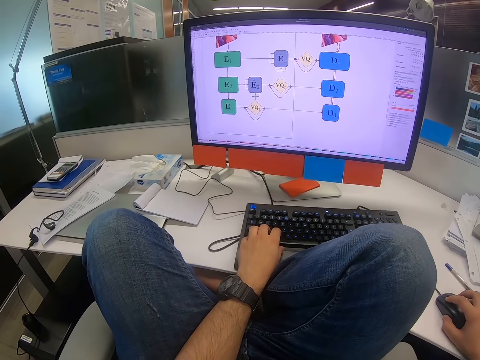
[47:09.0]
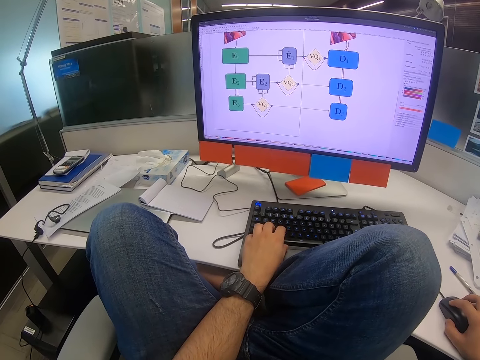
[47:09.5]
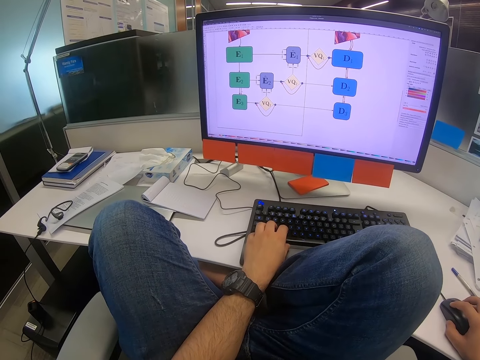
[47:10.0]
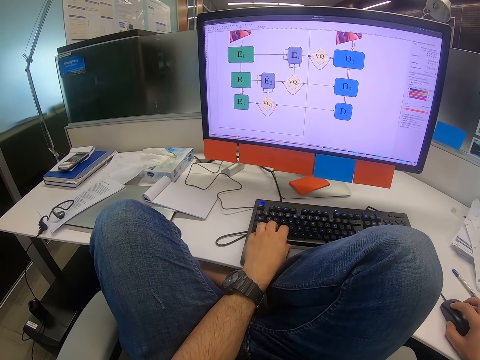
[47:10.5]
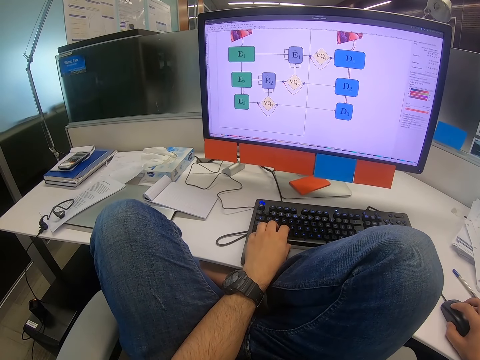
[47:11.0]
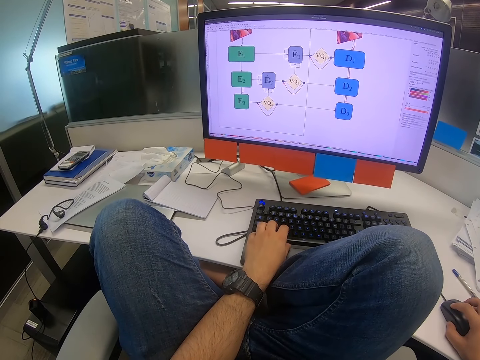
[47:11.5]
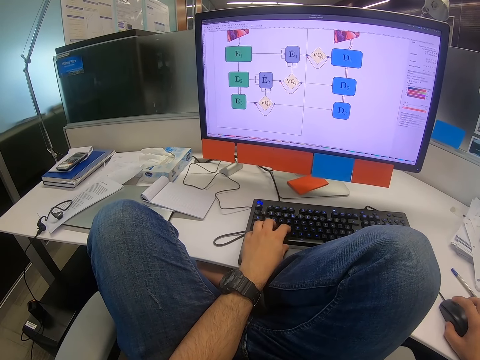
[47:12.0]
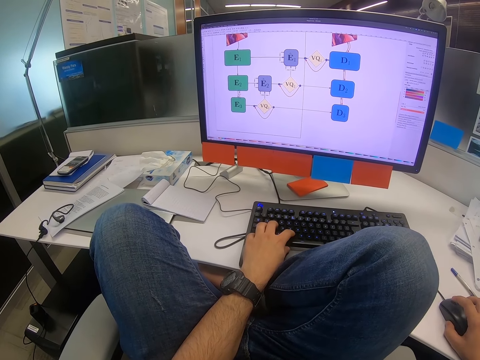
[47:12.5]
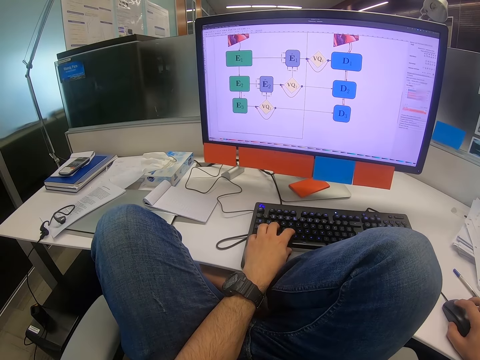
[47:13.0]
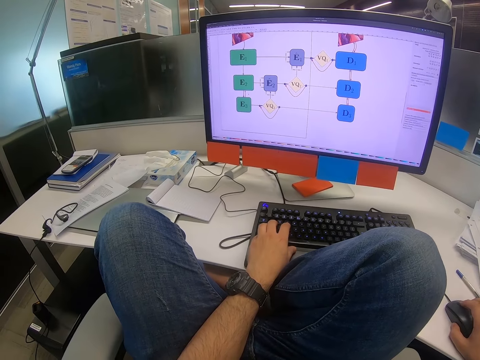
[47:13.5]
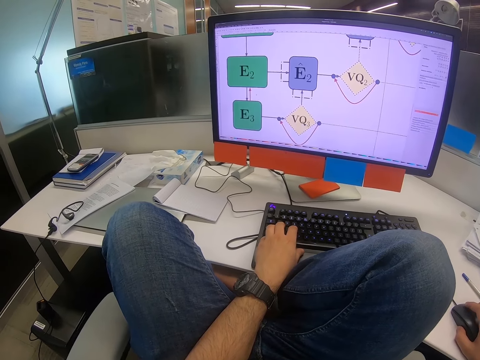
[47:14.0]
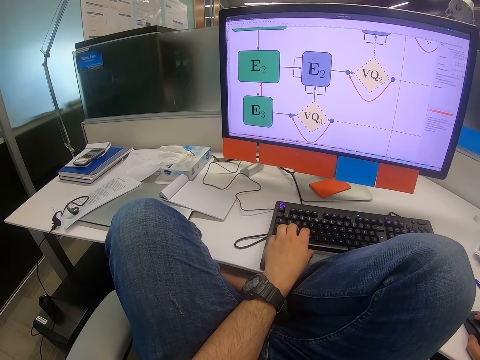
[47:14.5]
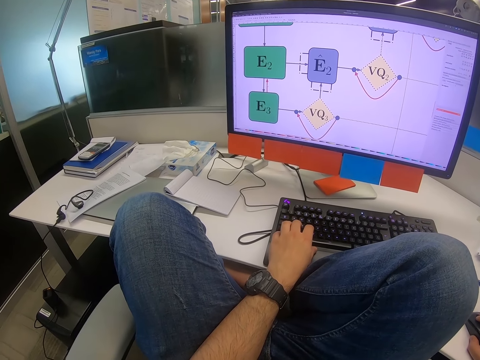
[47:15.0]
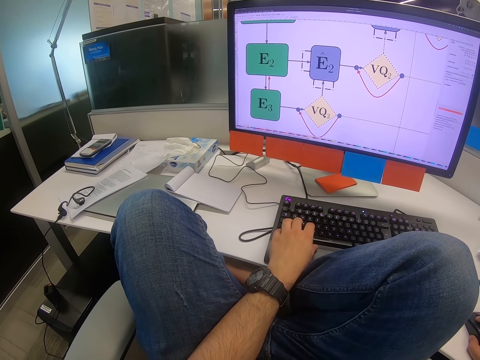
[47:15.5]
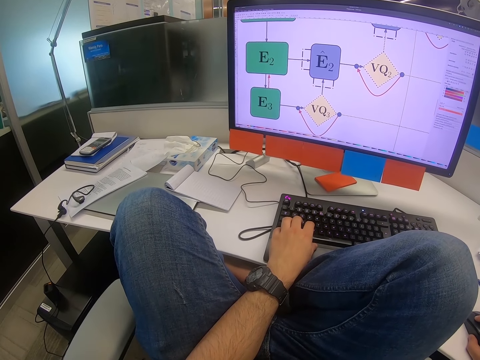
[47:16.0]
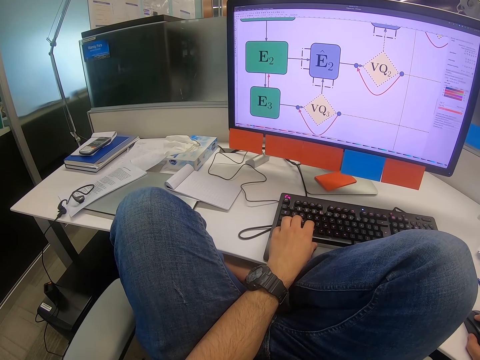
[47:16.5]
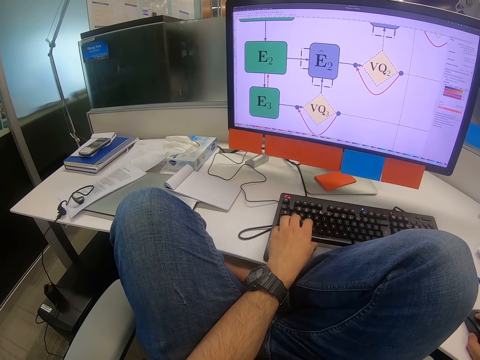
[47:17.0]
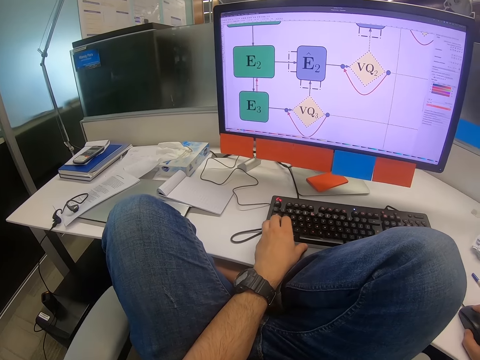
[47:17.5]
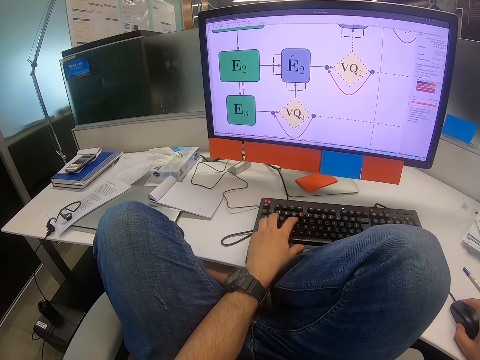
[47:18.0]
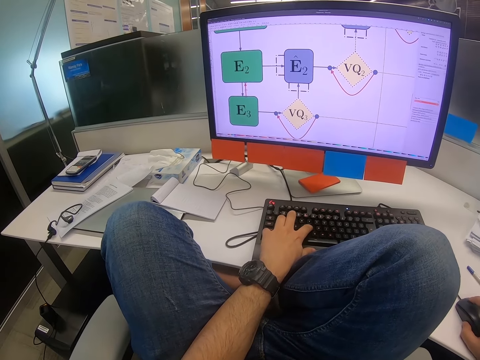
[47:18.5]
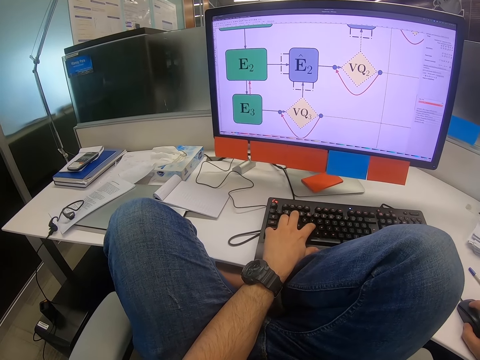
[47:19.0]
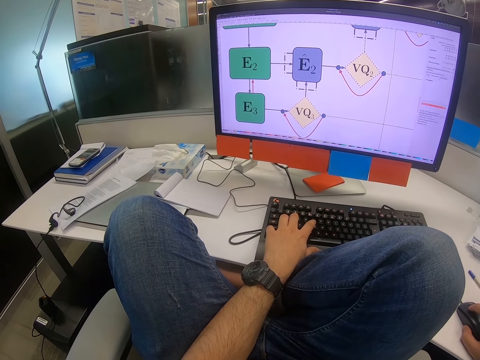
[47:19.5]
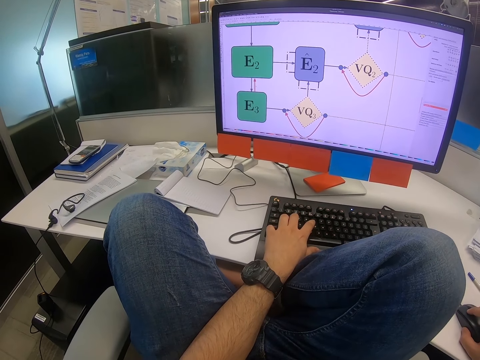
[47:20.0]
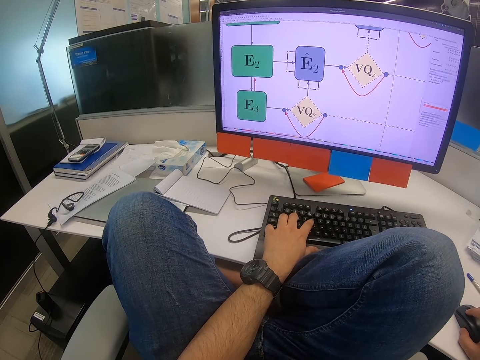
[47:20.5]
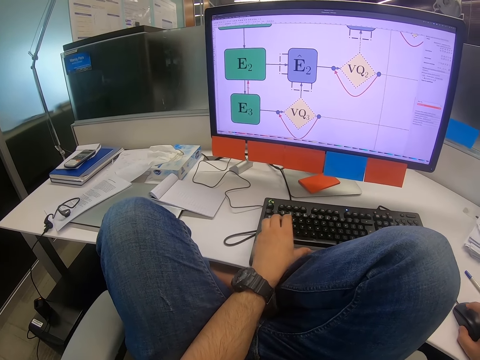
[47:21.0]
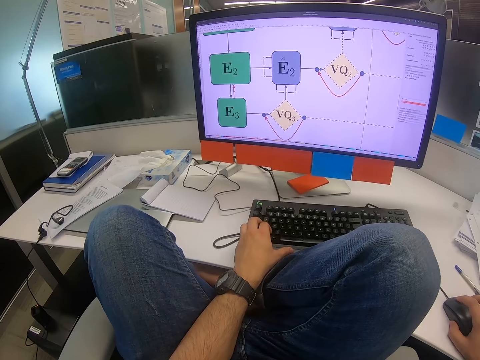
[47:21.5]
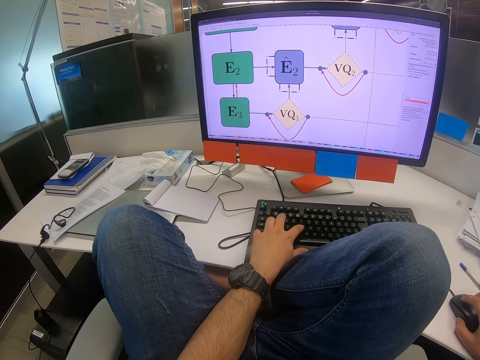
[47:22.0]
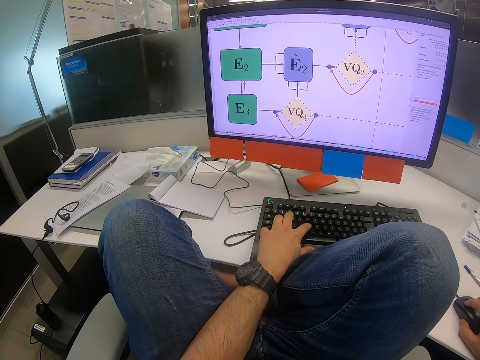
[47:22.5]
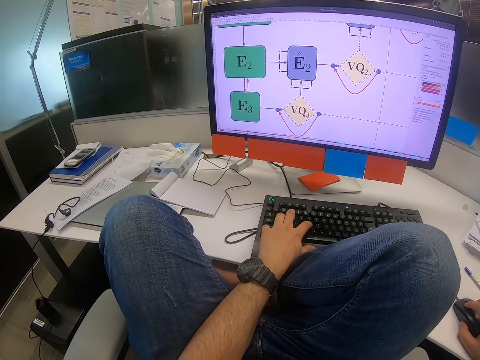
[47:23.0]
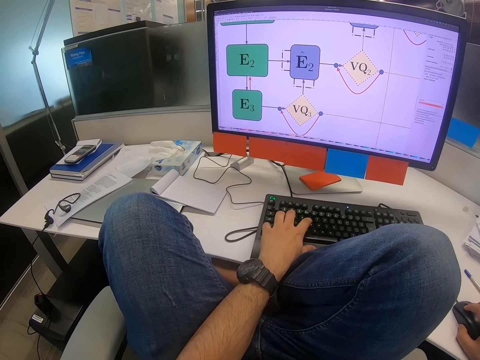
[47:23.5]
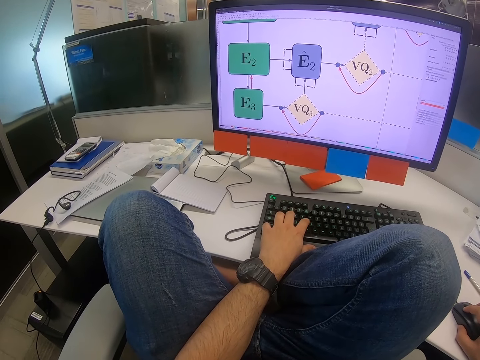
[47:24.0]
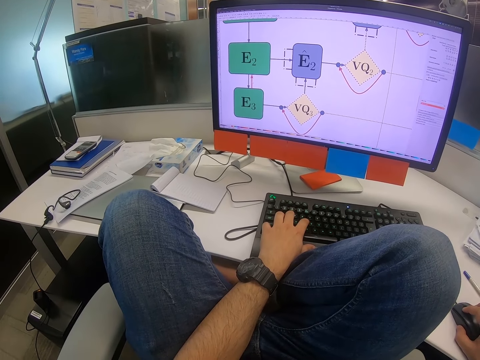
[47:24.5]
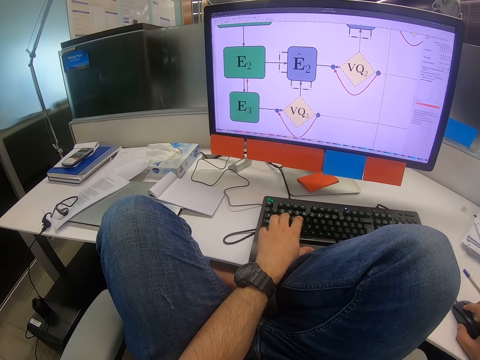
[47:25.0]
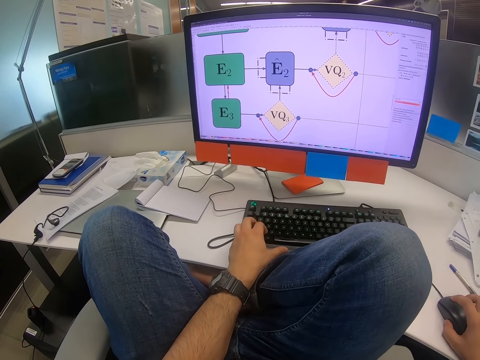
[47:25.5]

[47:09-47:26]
The camera wearer scrolls on the computer. They read on the computer. They zoom in on the computer. They type on the keyboard. They click on the keyboard.

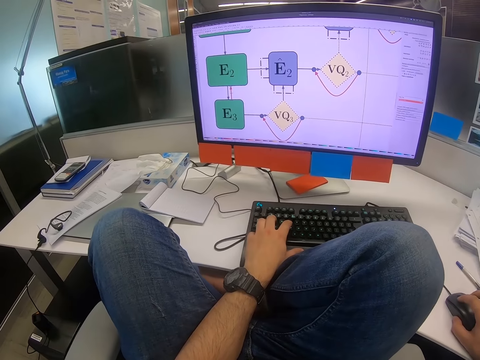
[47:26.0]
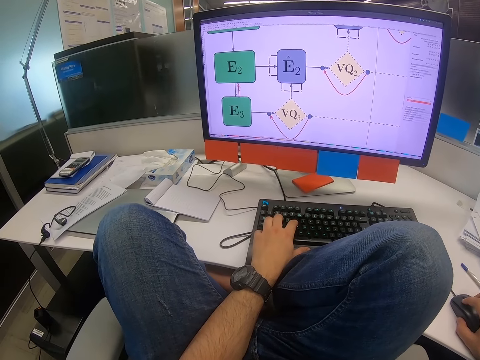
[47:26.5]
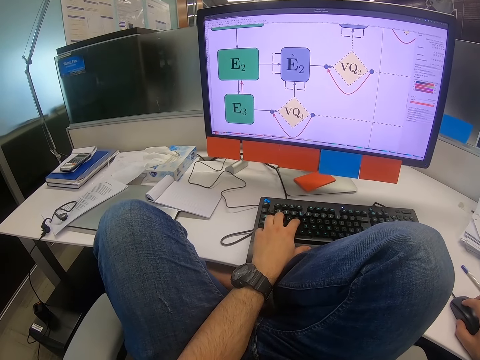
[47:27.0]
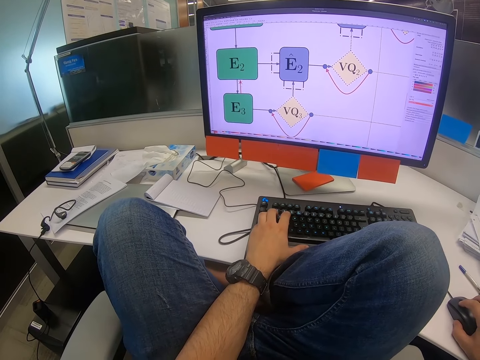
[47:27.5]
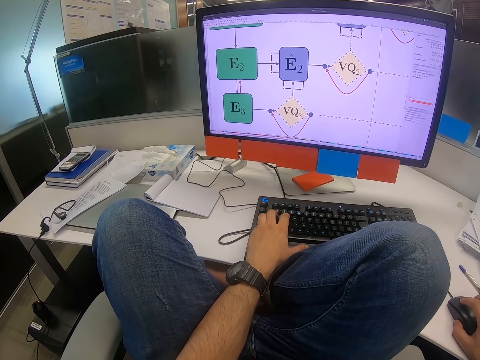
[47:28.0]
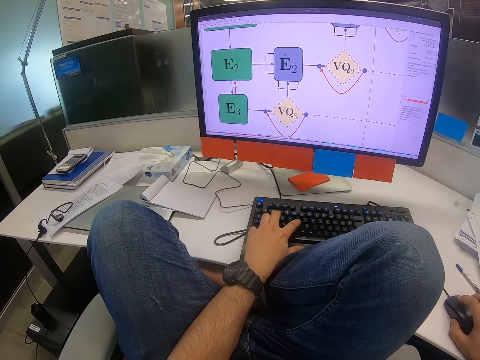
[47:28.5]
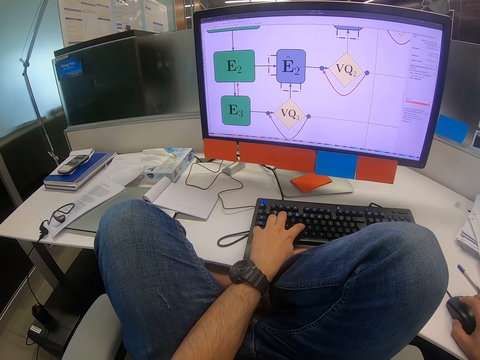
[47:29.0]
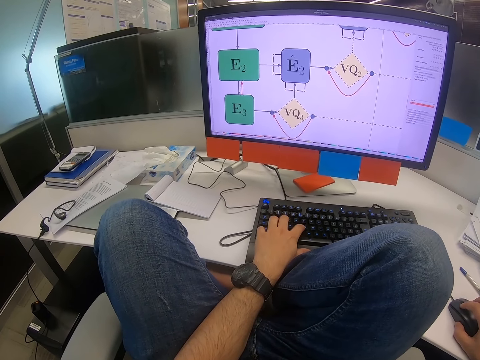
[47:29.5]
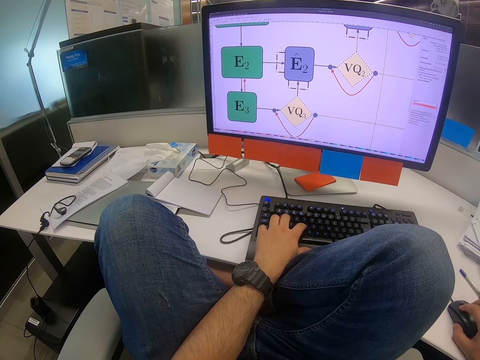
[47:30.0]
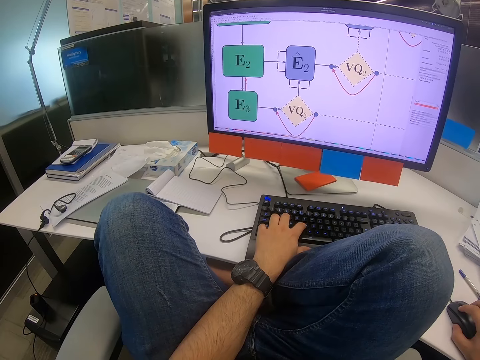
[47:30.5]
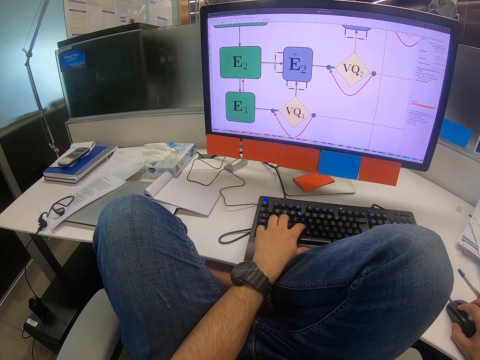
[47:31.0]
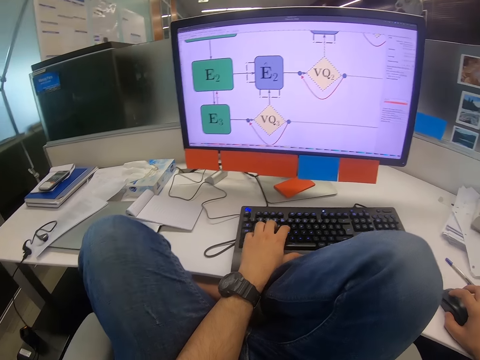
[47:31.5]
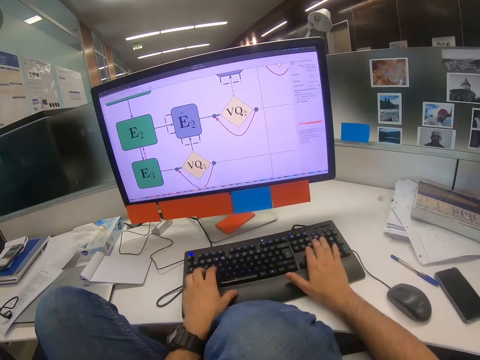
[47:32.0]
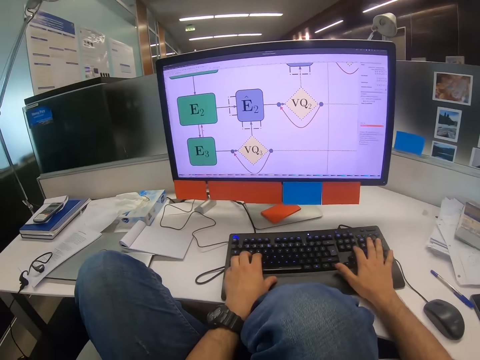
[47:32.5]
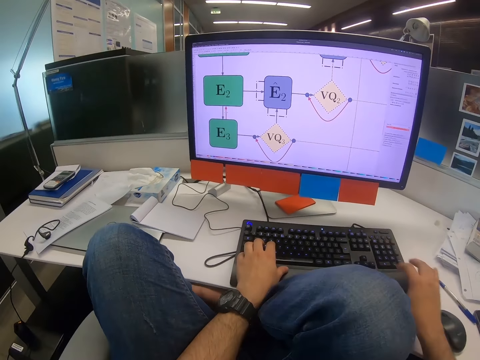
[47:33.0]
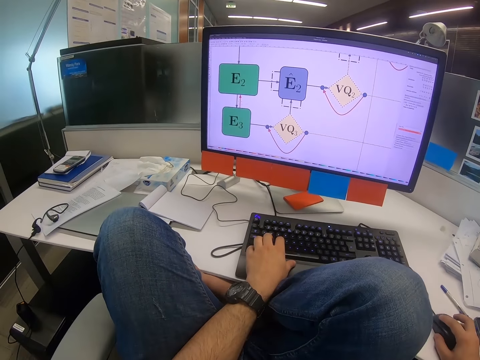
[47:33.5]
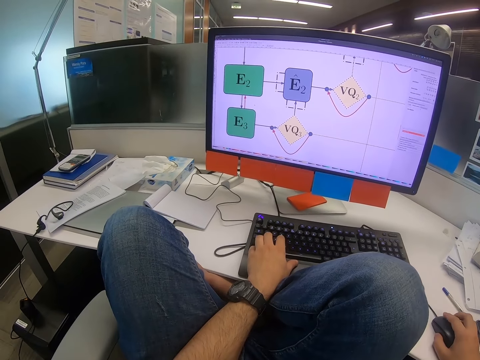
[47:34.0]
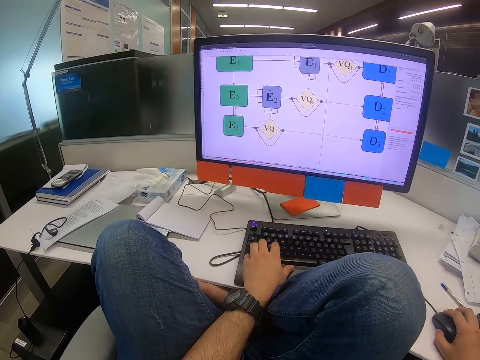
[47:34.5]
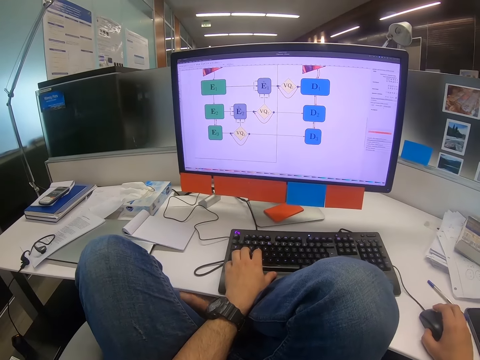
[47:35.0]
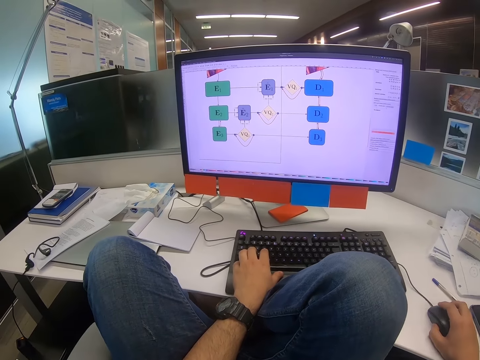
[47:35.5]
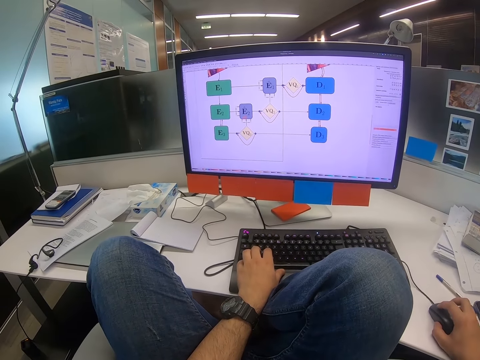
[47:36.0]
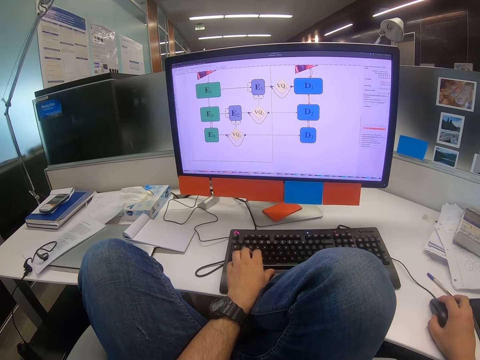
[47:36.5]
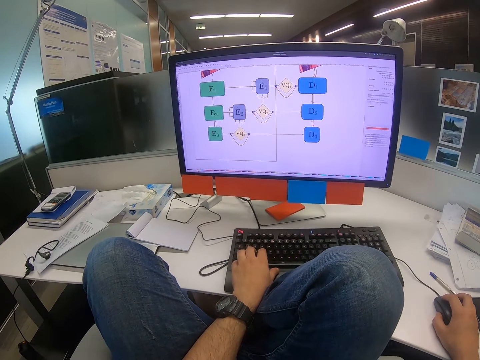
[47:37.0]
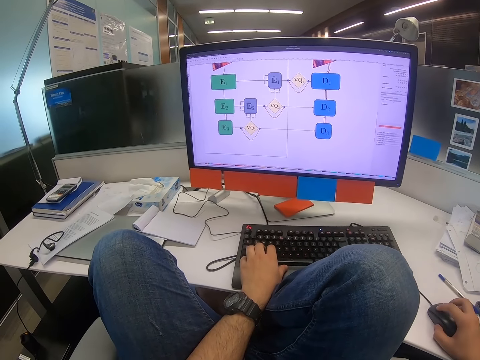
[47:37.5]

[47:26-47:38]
The camera wearer clicks on the keyboard. They click on the mouse. They type on the keyboard with both hands. They click on the keyboard. They scroll on the computer.
